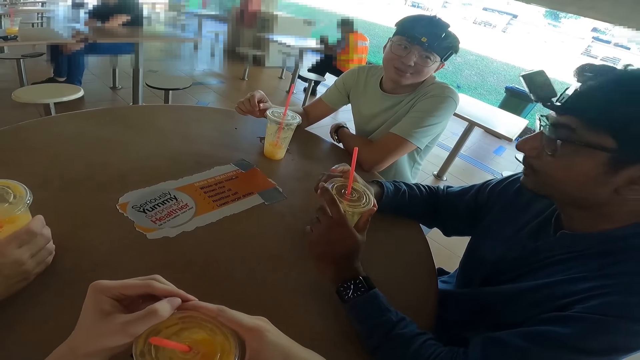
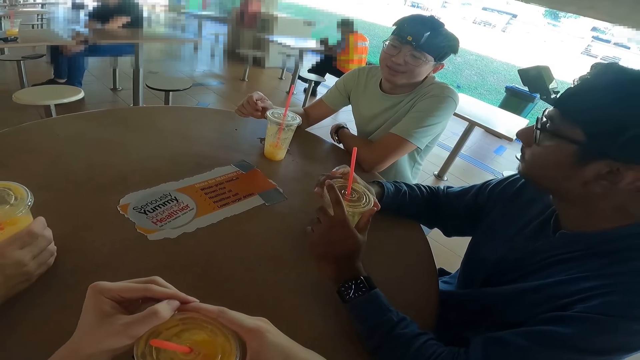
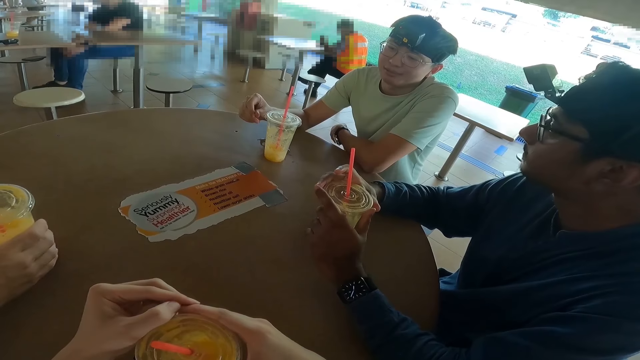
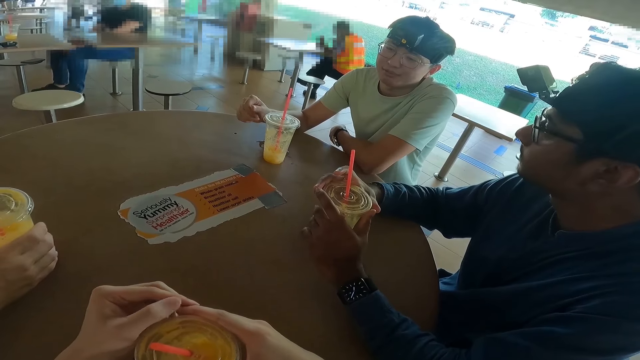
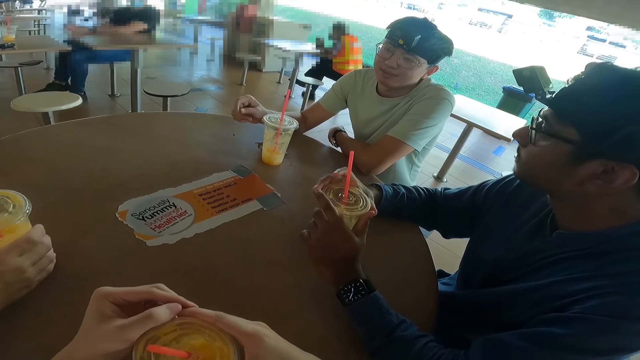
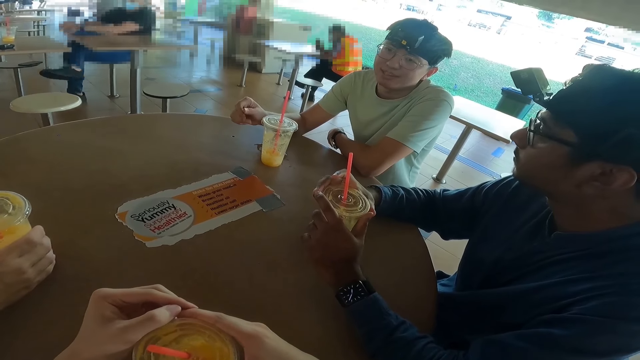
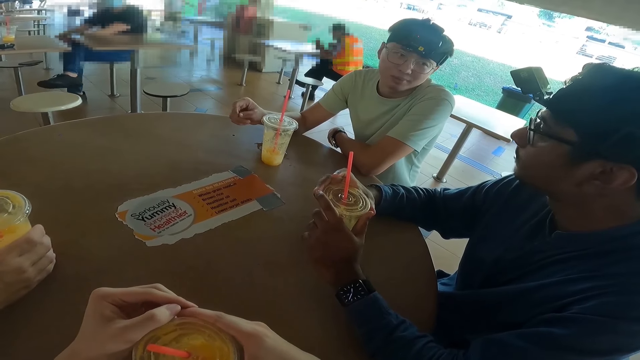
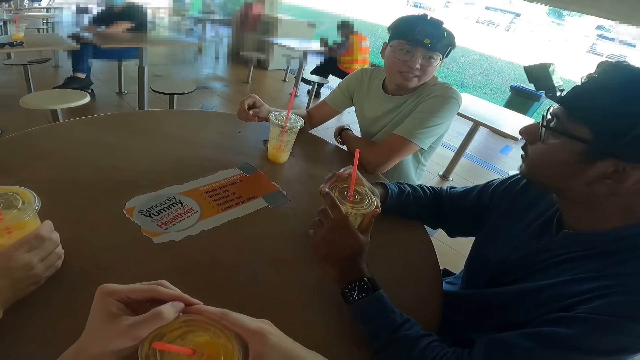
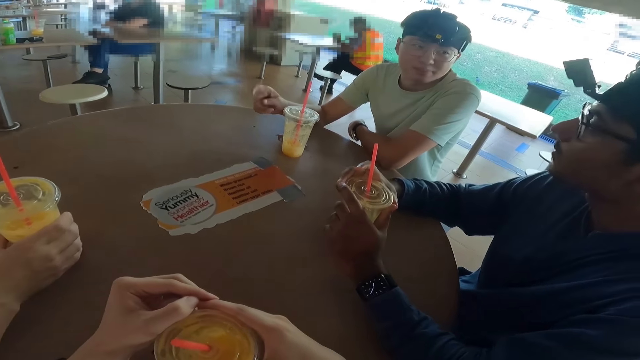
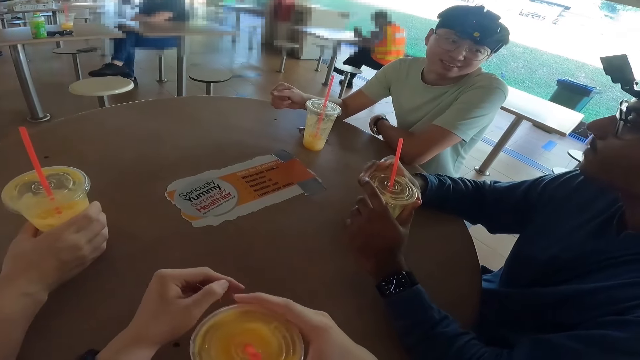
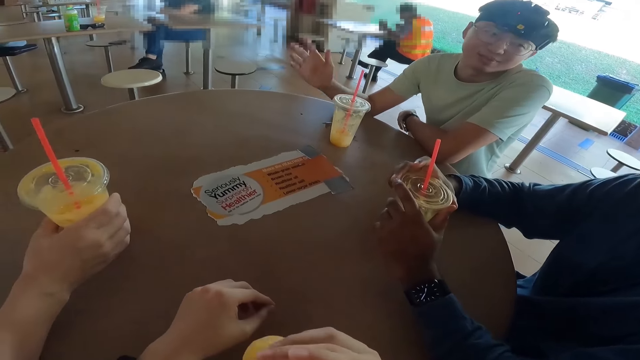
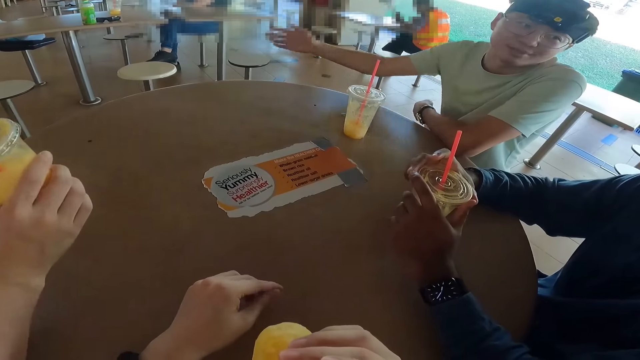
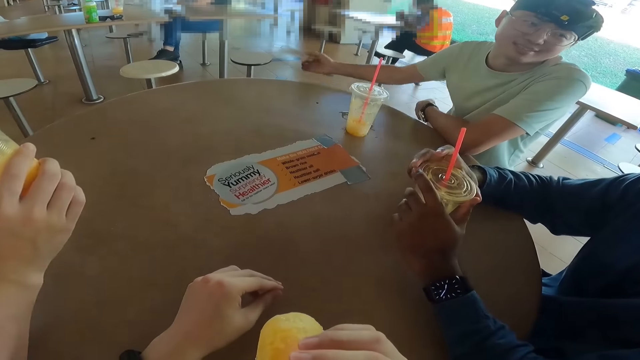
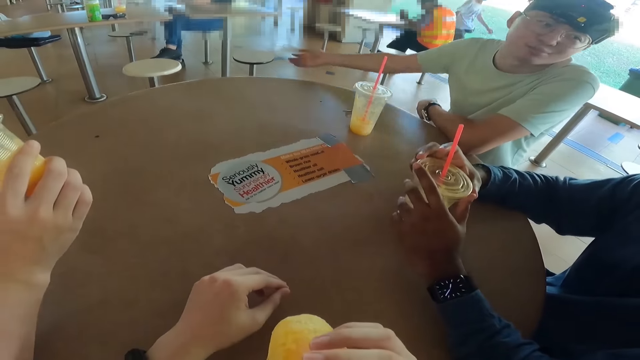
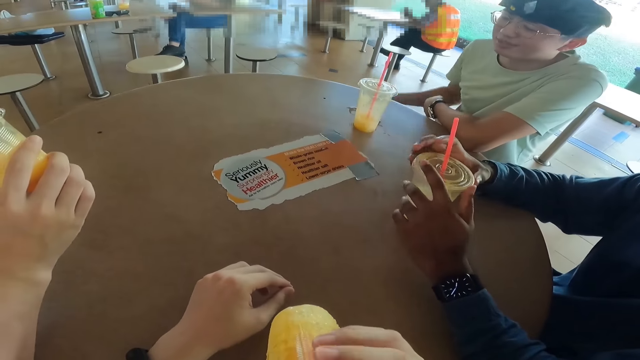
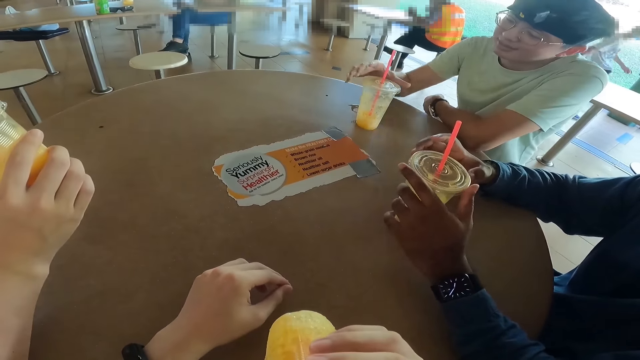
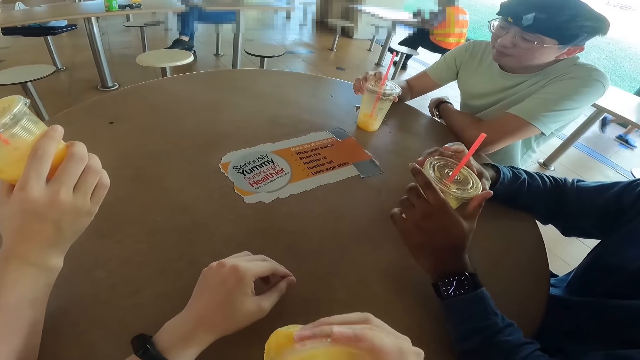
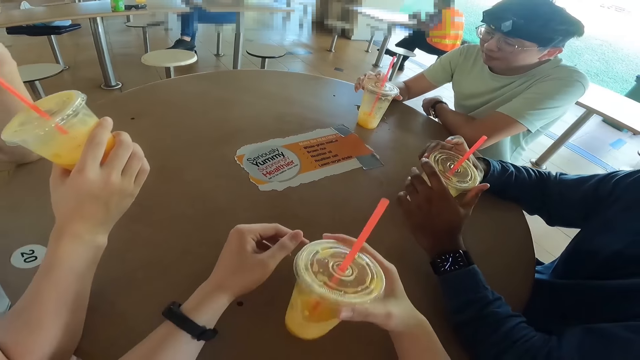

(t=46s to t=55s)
A man talks. Another man drinks the juice. The first man moves the hand.

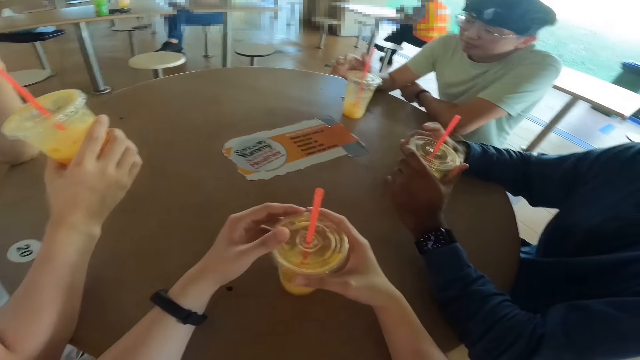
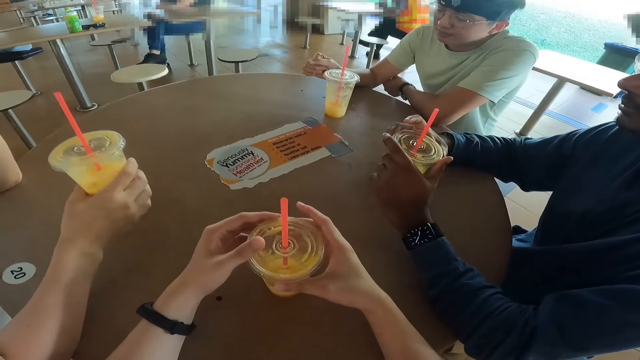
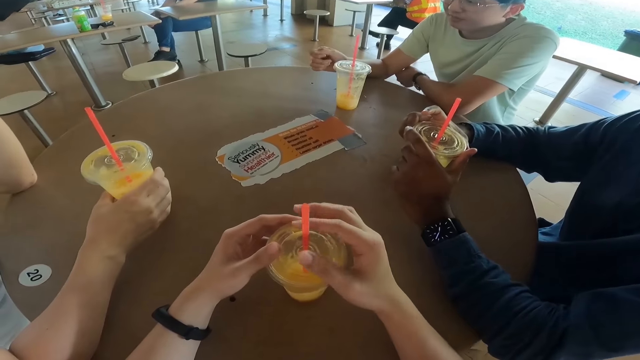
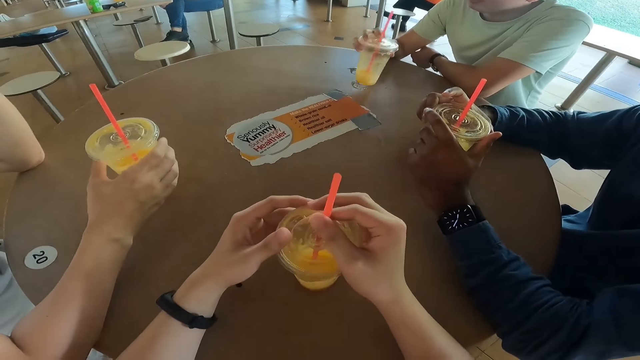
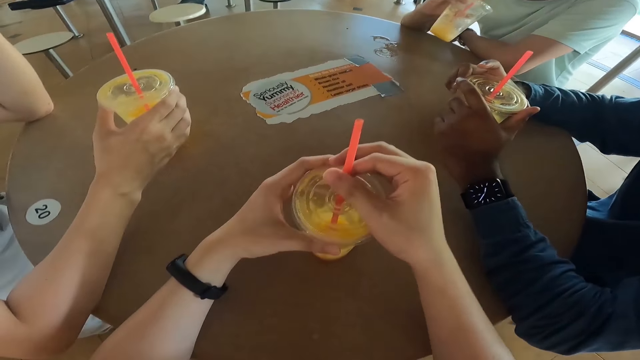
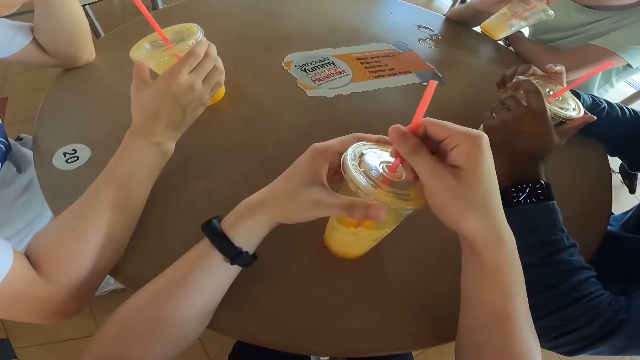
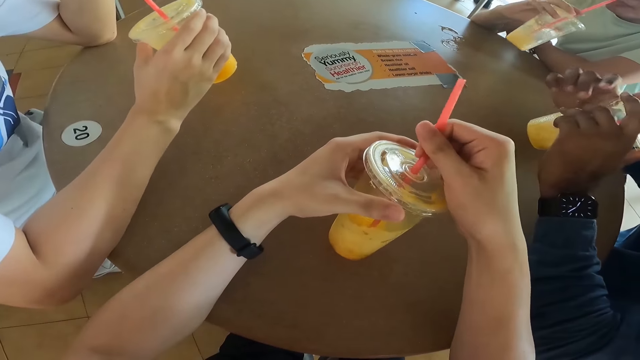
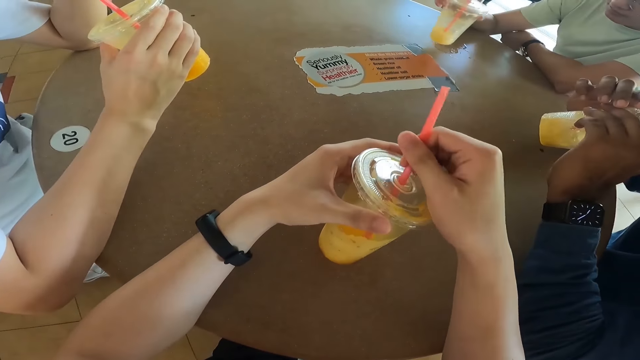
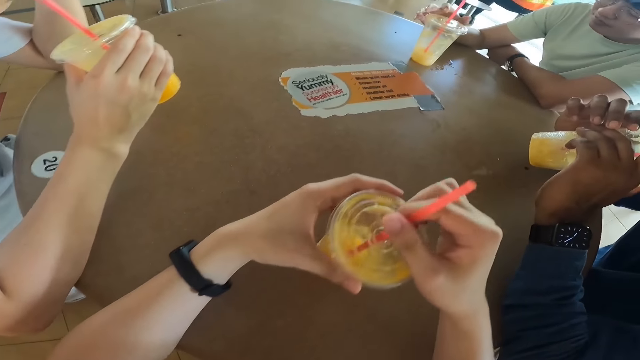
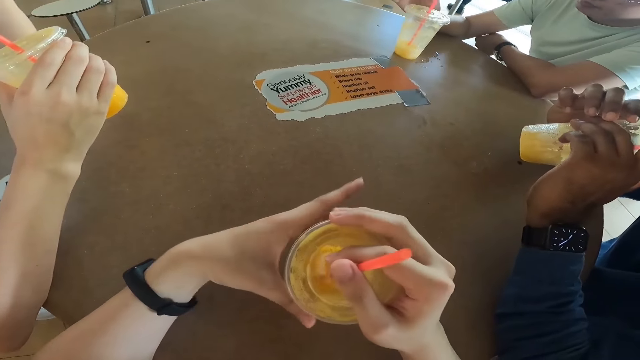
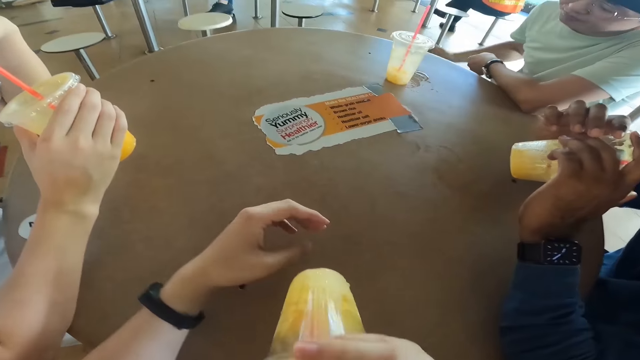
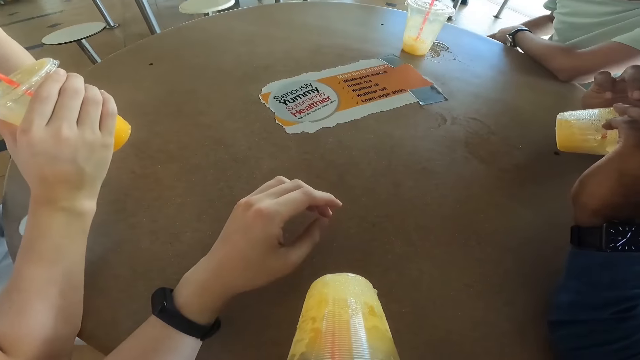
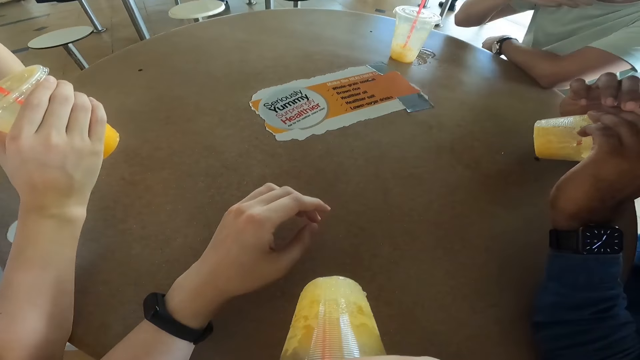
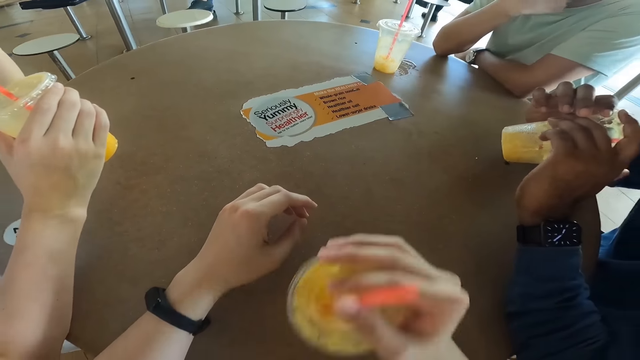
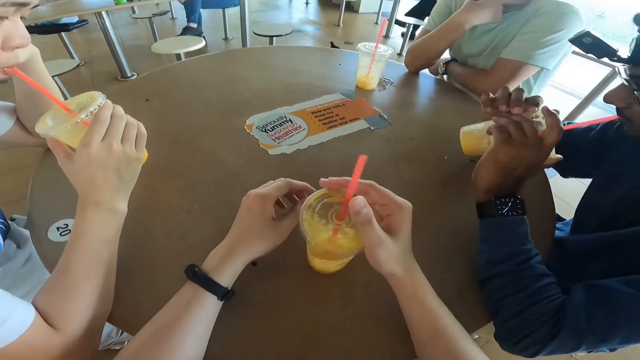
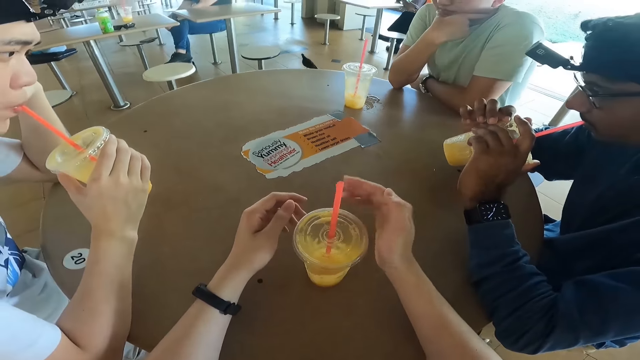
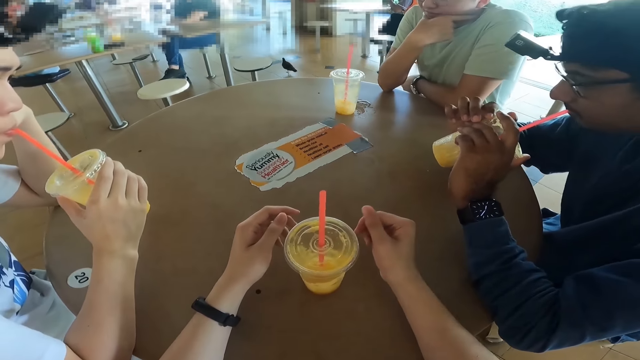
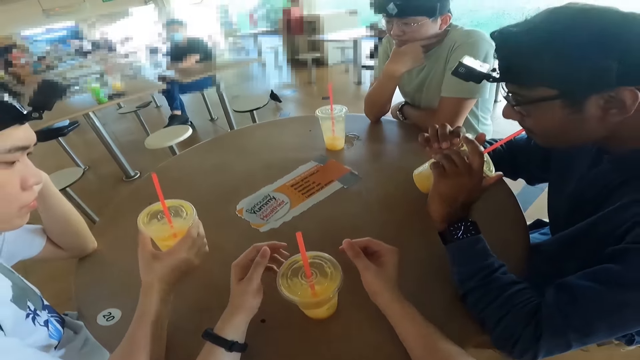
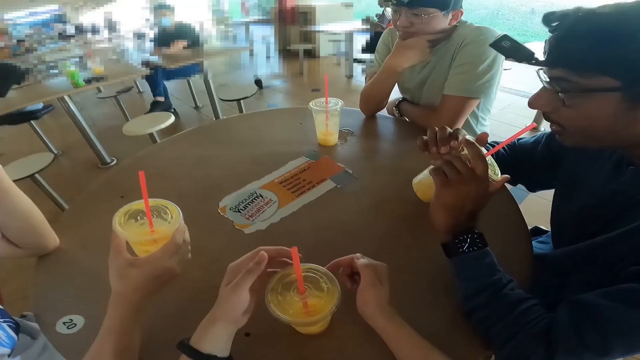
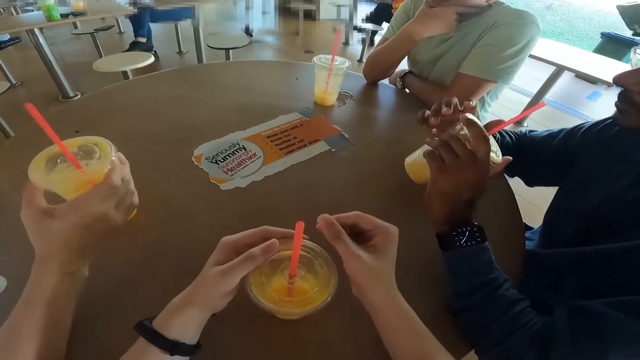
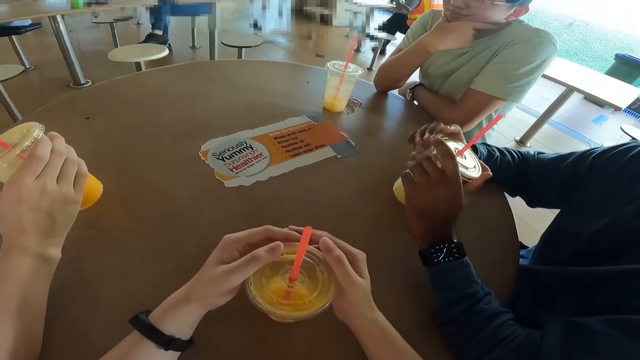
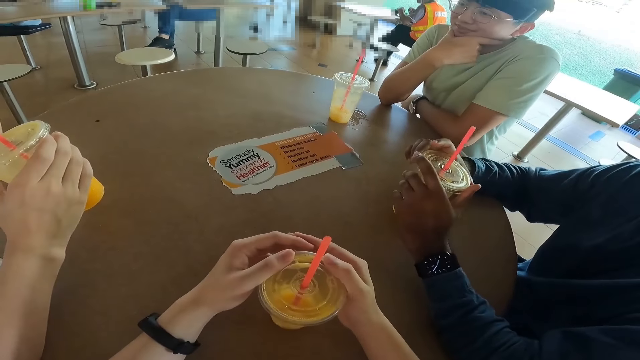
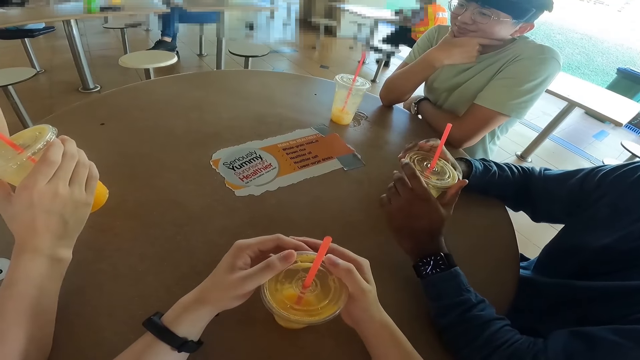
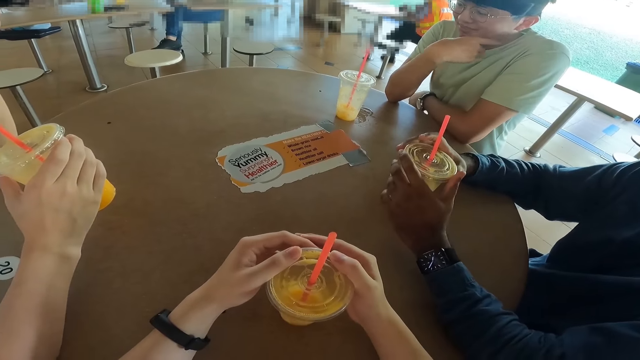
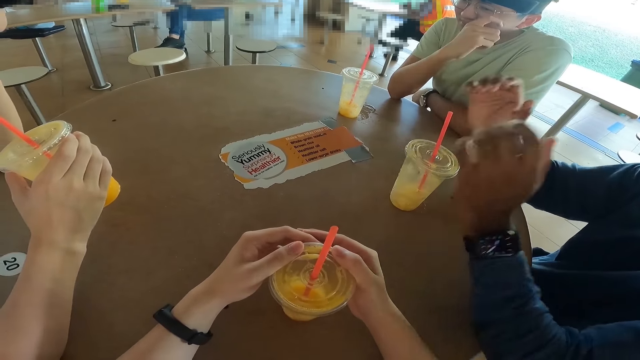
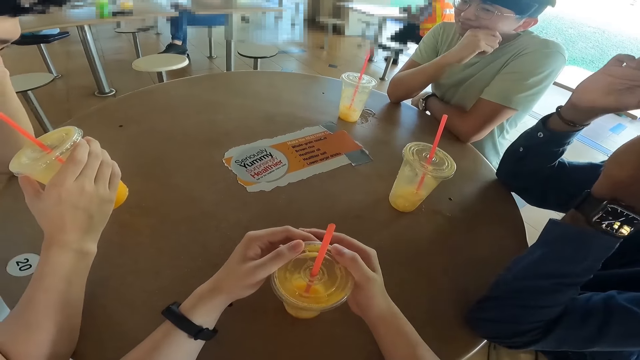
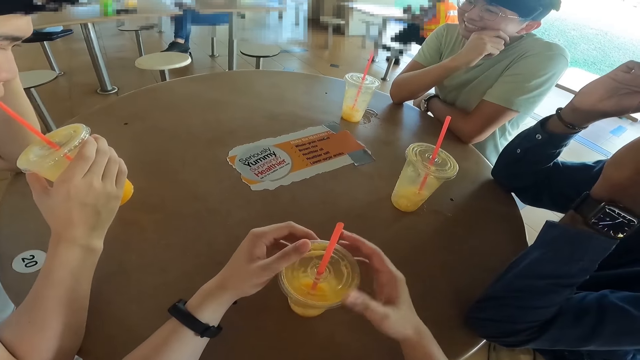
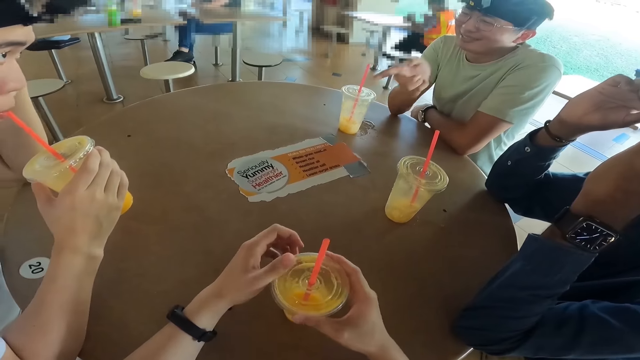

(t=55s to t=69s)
The camera wearer drops the juice. A man drops the juice. Another man drinks the juice. The first man drinks the juice. A third man drinks the juice. The second man drops the juice. The camera wearer drinks the juice and drops the juice. The first man drops the juice. The third man drops the juice and adjusts the glasses.
